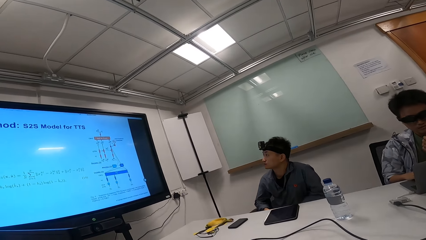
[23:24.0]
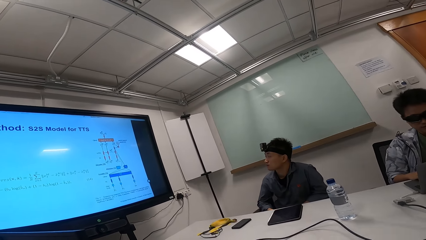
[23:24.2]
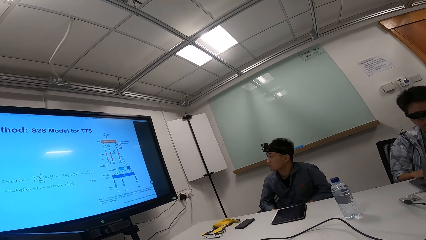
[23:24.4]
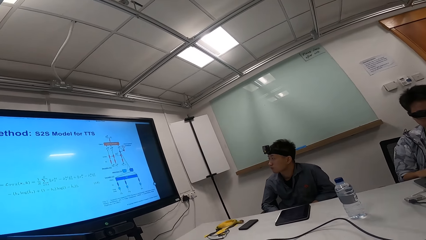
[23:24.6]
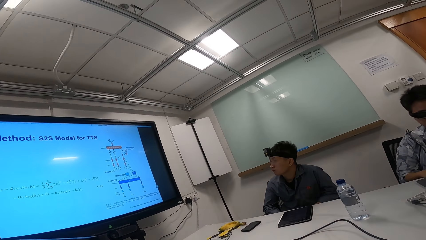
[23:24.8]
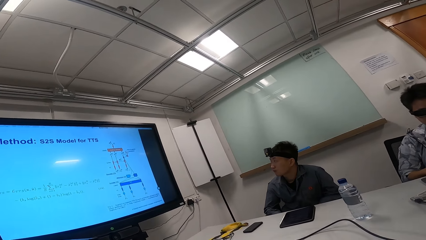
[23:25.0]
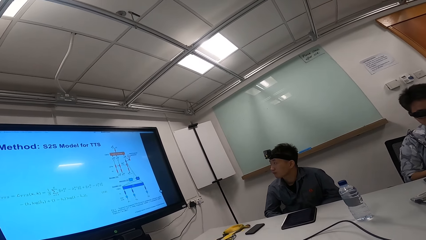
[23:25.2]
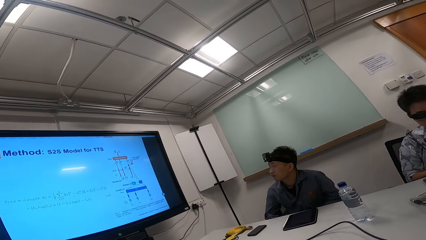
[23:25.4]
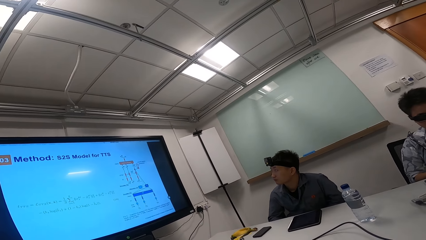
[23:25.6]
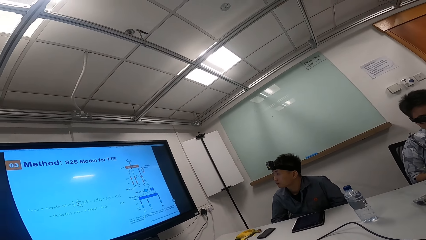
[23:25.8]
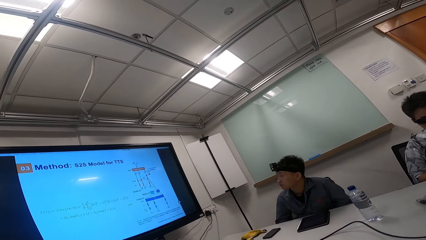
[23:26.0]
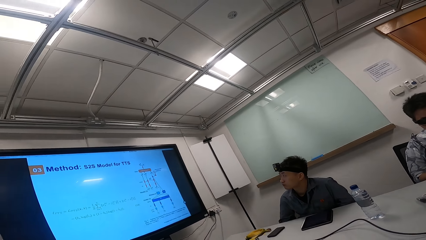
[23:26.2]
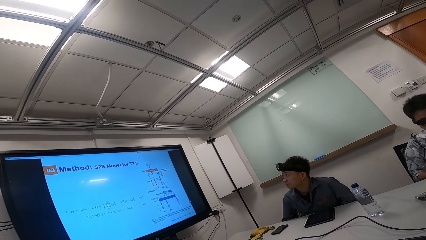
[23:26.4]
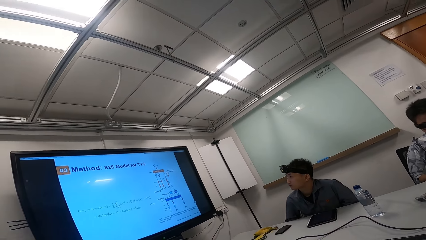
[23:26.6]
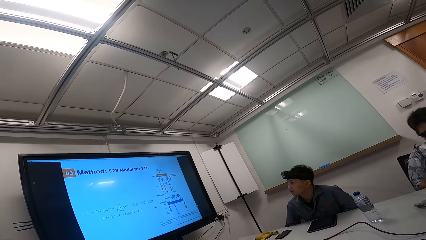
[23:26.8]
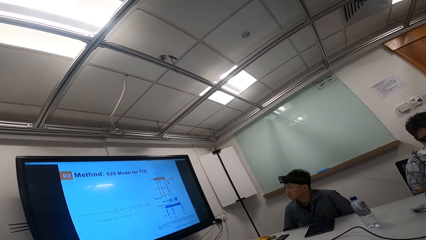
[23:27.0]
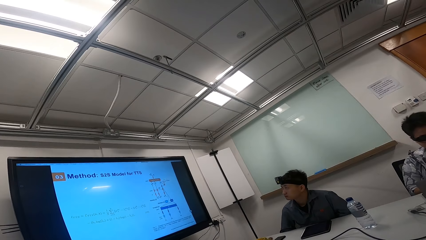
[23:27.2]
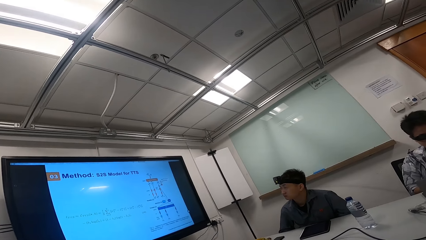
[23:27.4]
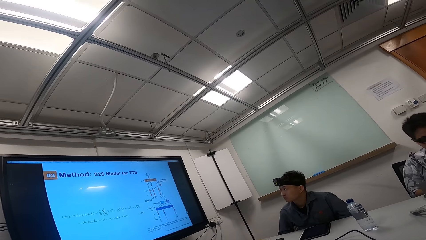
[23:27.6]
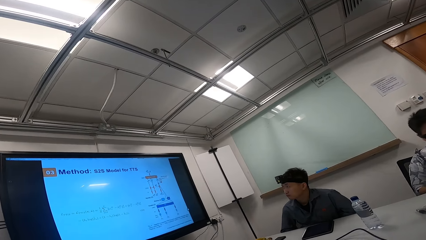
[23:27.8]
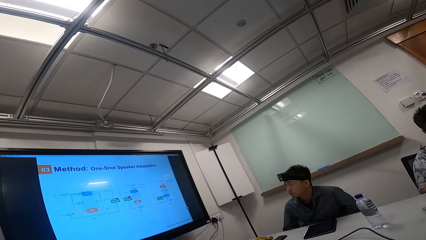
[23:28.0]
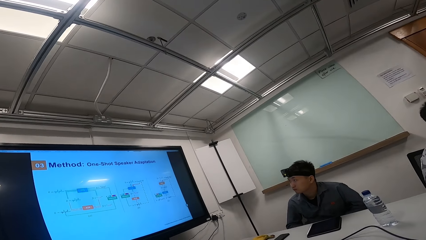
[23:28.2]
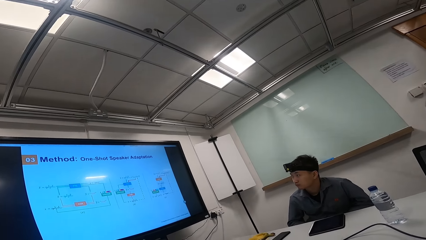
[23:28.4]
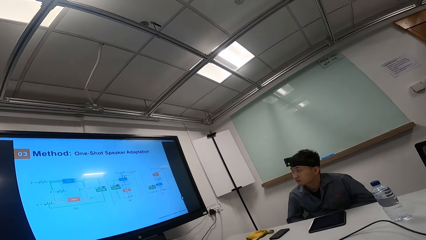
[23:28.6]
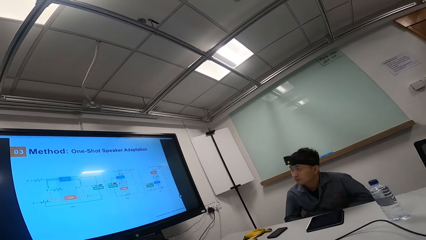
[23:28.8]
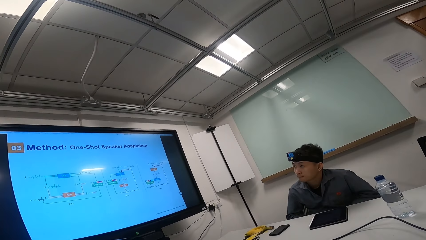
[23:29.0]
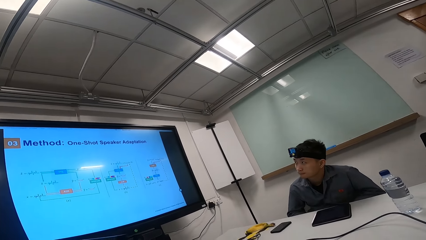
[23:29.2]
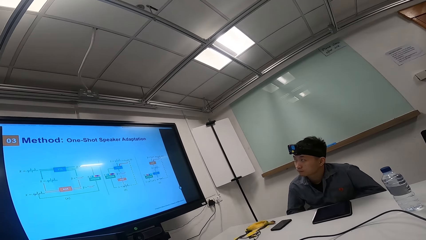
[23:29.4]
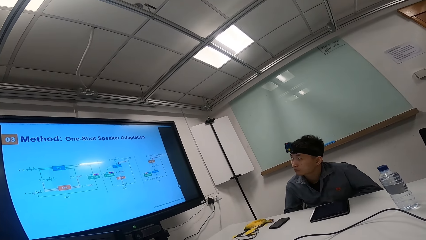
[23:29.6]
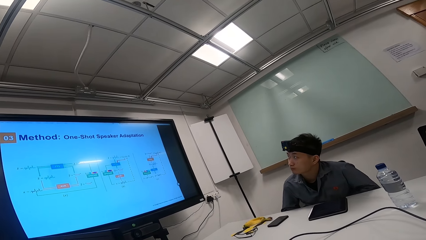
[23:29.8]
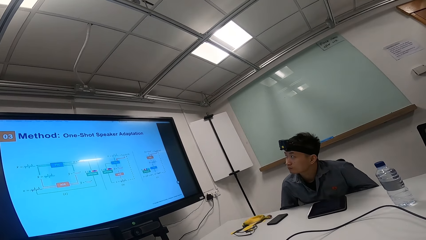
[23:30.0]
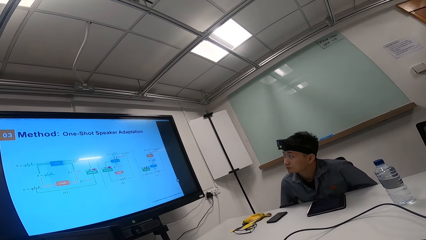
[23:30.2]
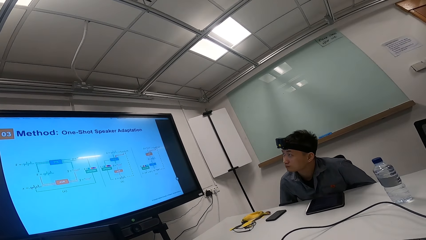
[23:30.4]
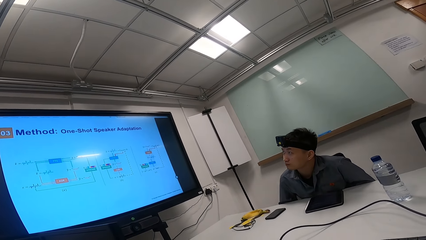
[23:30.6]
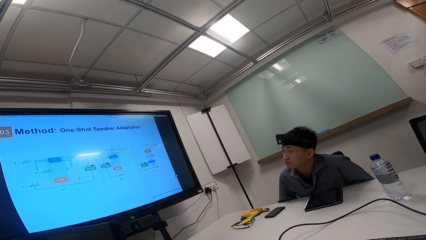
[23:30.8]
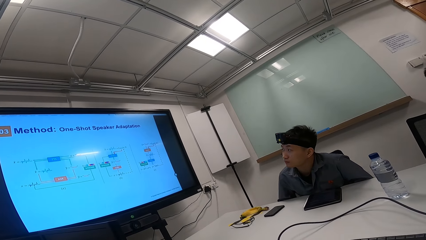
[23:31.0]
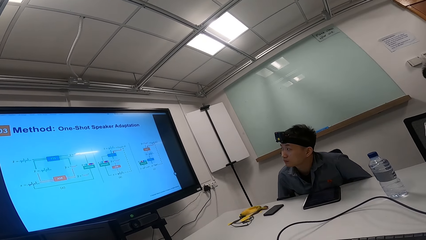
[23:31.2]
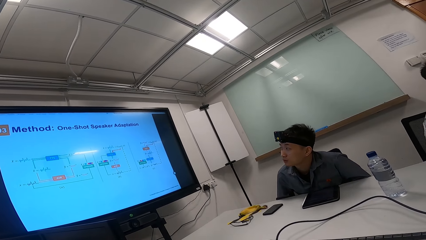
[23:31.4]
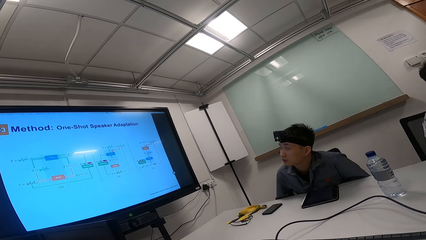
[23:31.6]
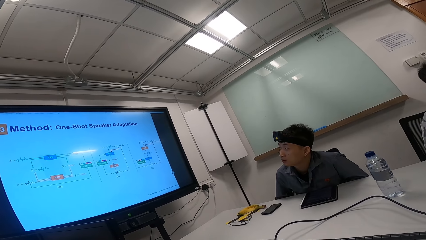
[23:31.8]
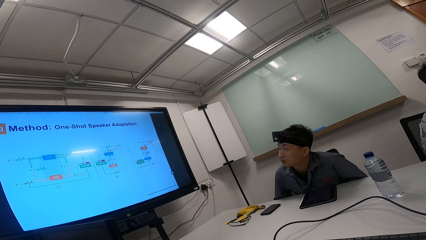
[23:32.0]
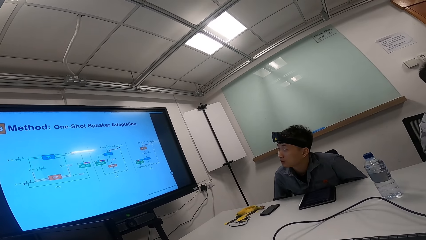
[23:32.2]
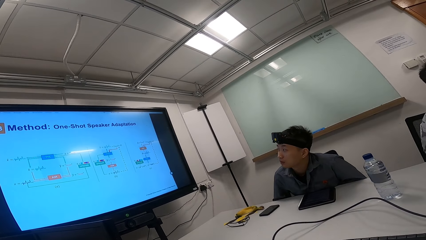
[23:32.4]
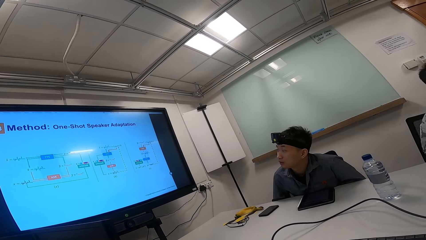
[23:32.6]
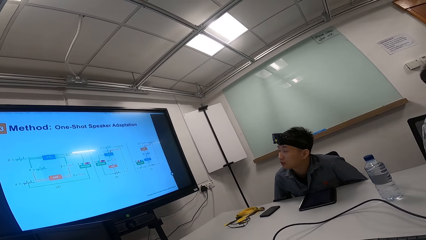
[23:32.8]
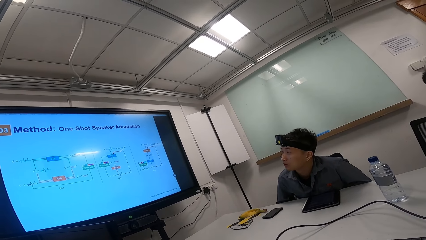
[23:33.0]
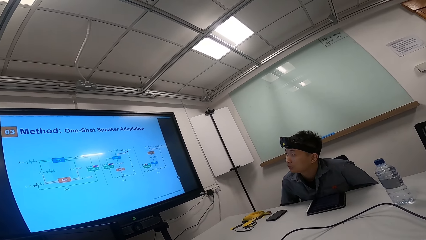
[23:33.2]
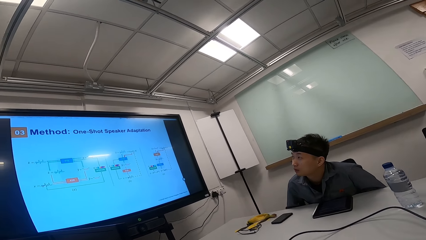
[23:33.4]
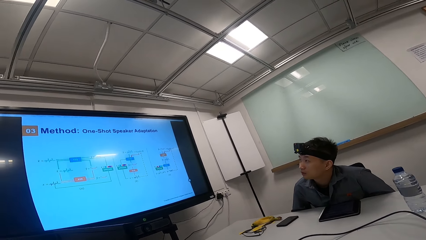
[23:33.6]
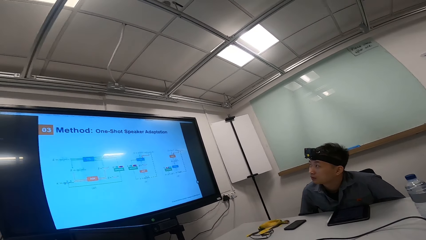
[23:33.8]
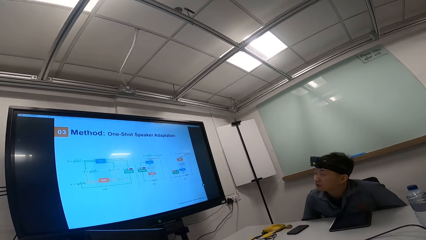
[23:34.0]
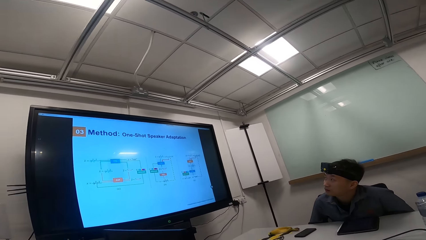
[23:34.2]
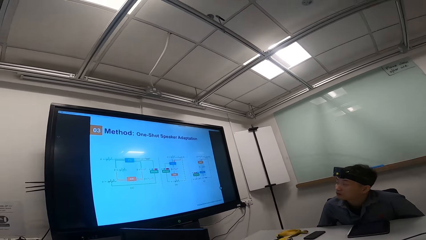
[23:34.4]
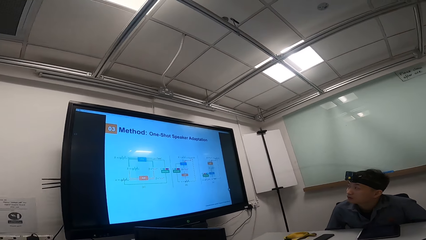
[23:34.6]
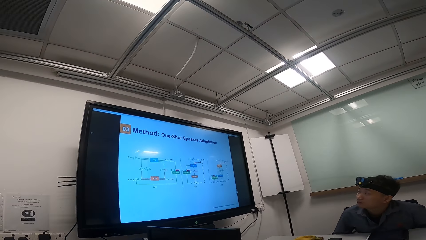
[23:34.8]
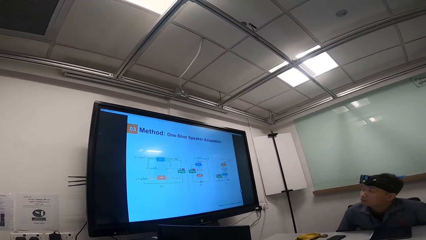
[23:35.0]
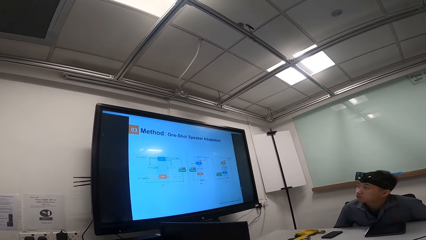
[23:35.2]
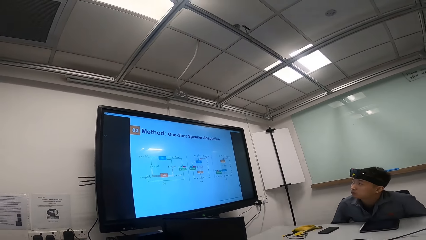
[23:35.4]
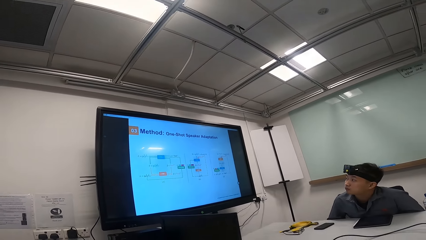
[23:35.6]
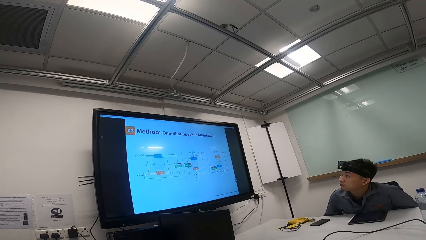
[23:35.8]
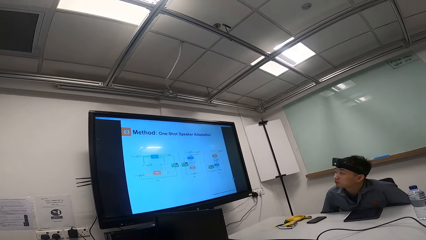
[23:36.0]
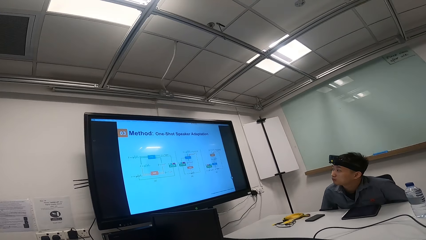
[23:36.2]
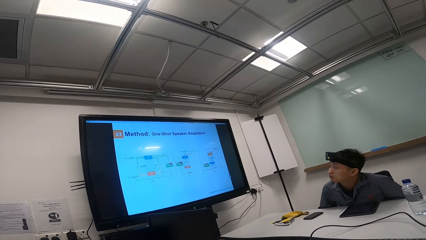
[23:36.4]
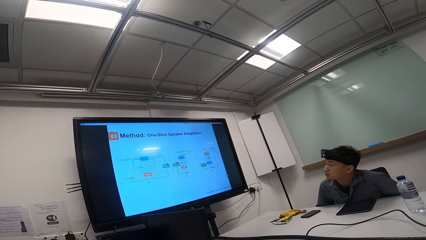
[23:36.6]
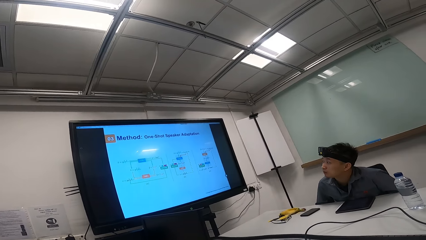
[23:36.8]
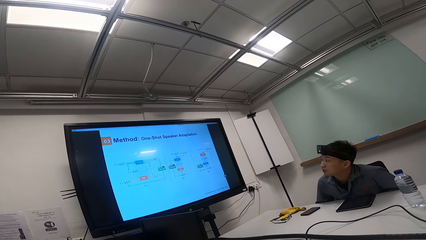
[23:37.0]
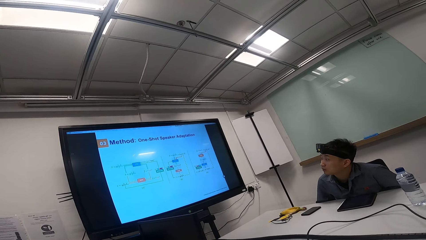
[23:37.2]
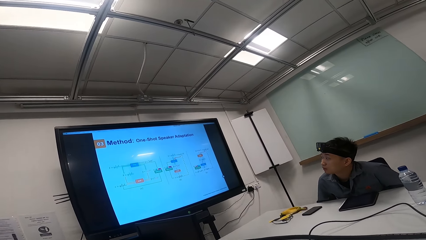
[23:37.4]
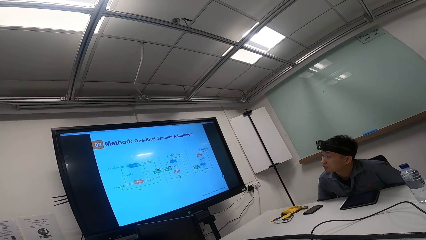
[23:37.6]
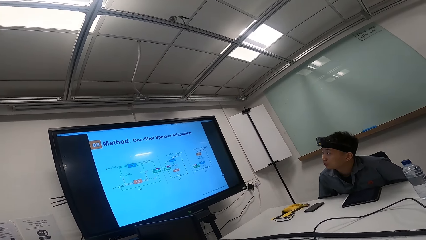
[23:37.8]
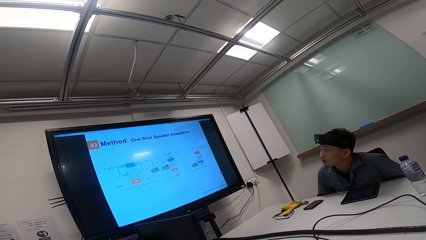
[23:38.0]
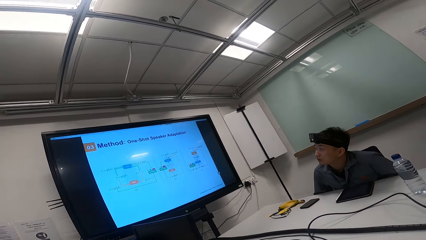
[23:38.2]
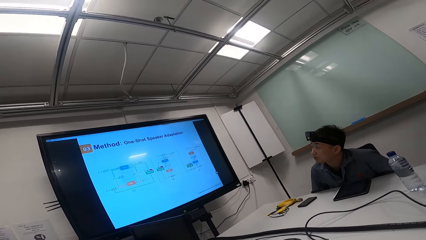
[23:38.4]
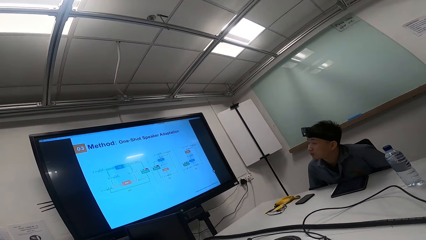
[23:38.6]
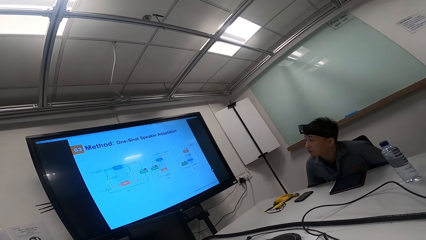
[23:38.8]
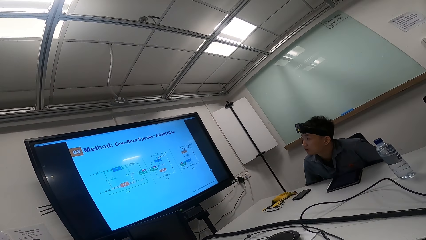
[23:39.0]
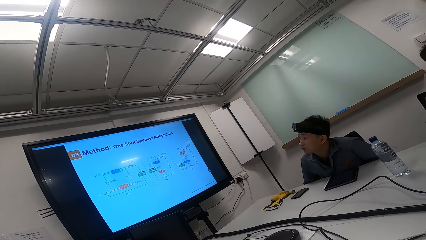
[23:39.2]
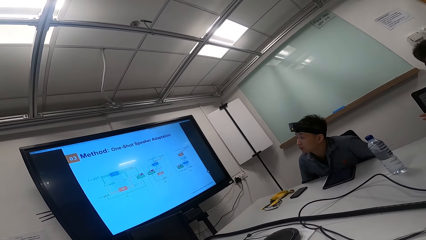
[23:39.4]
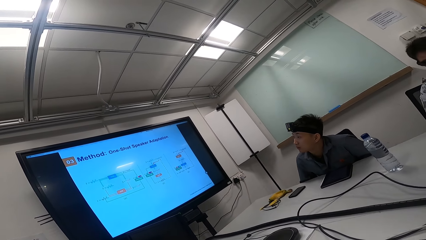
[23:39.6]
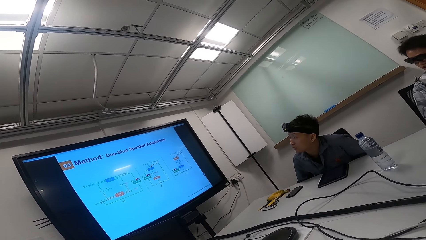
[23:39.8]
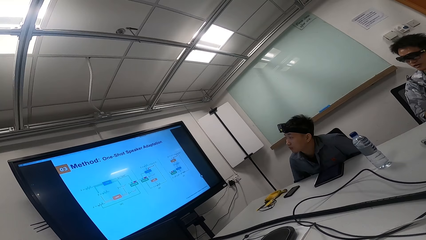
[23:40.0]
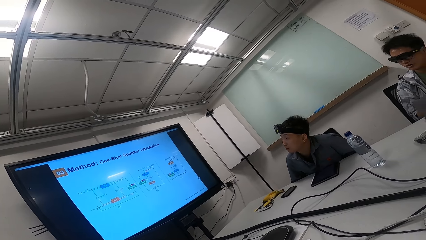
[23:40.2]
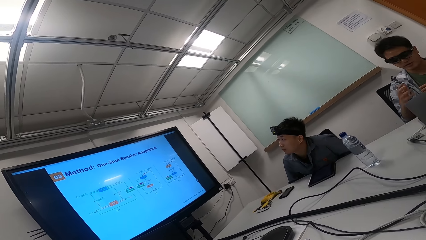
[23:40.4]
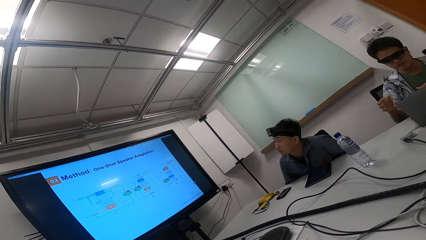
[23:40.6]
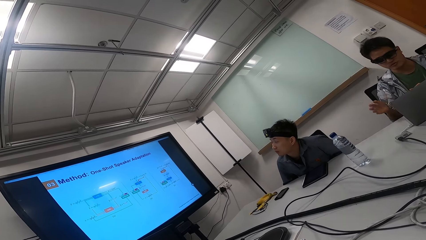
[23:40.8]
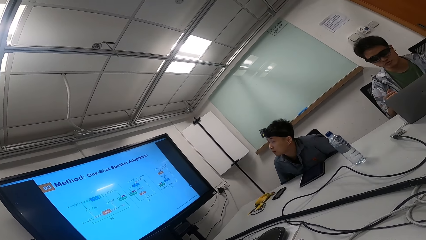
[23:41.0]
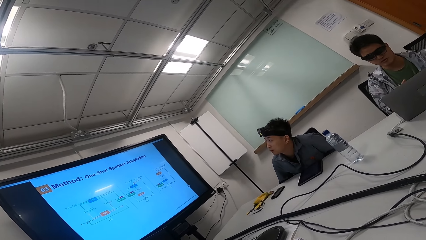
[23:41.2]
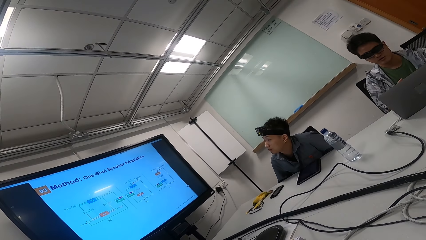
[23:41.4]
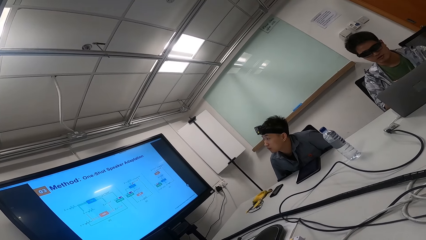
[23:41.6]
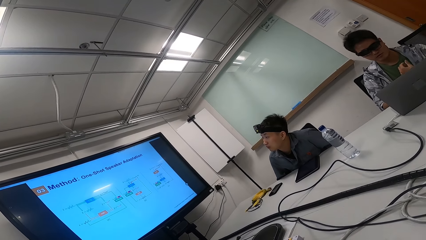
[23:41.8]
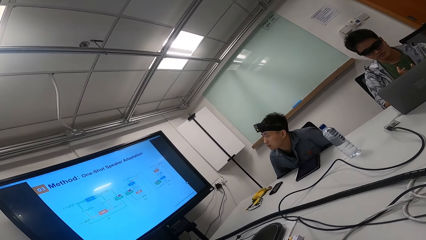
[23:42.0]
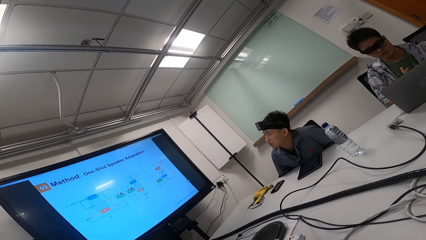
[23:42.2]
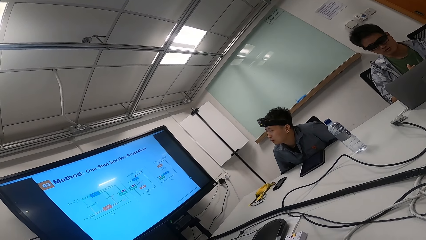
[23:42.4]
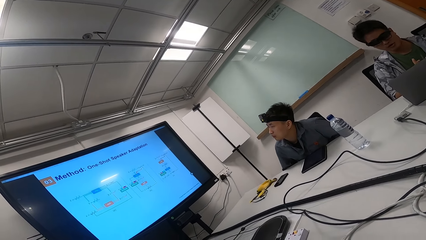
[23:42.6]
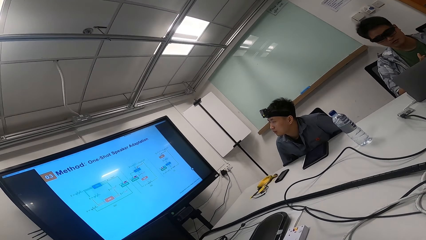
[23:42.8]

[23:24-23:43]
A person removes his right hand from the mouth. The camera wearer looks at the television. Another person reads on the laptop. A third person looks at the TV. A fourth person looks at the television. The second person reads on the laptop while moving his hand. The fourth person gestures with both hands.
